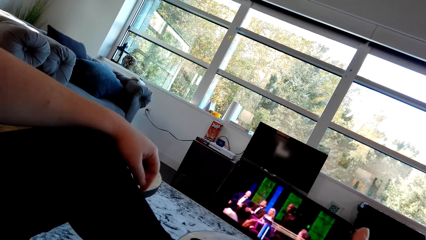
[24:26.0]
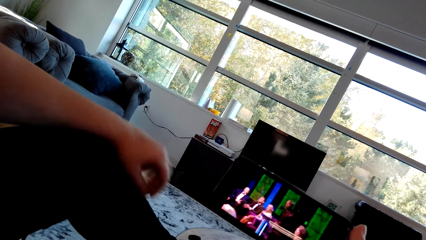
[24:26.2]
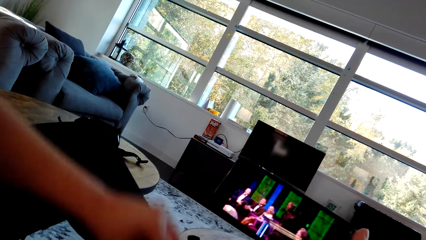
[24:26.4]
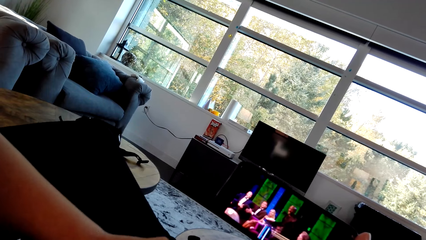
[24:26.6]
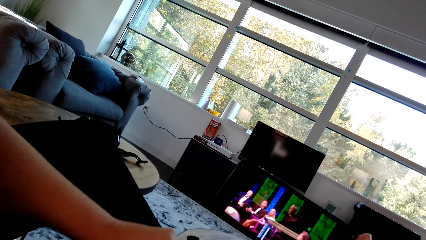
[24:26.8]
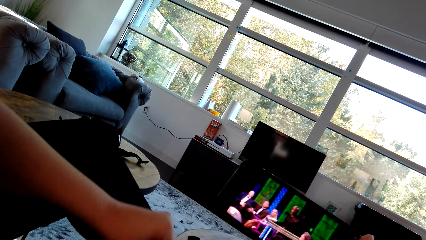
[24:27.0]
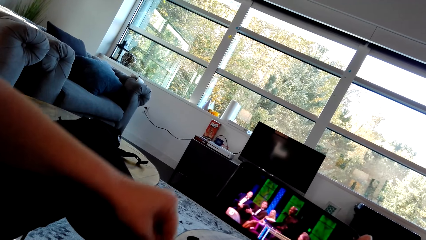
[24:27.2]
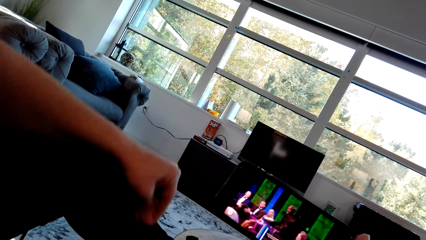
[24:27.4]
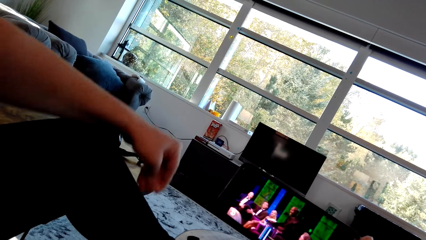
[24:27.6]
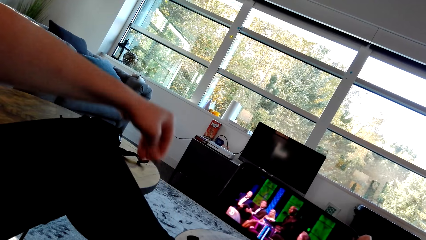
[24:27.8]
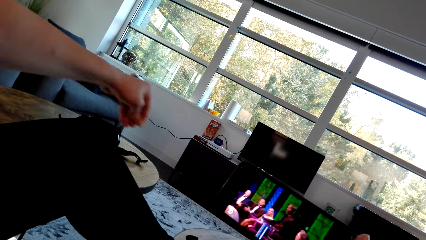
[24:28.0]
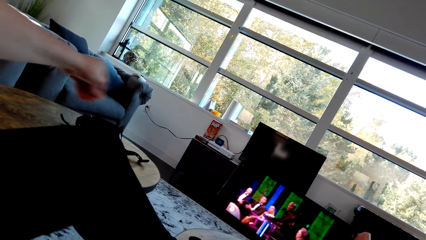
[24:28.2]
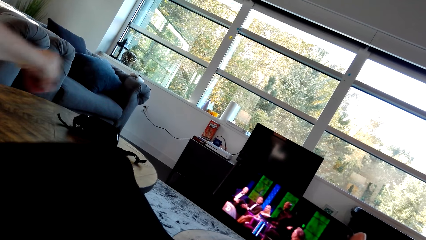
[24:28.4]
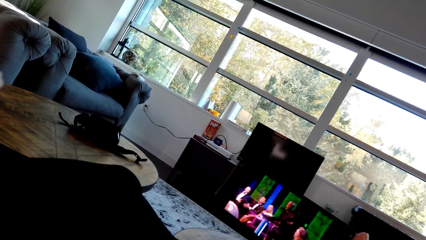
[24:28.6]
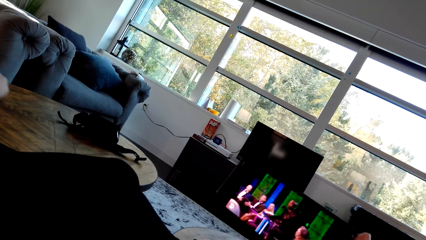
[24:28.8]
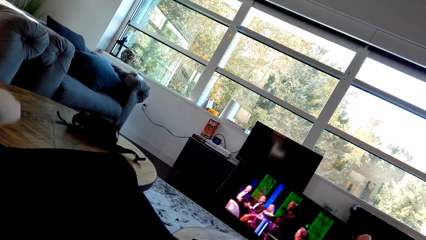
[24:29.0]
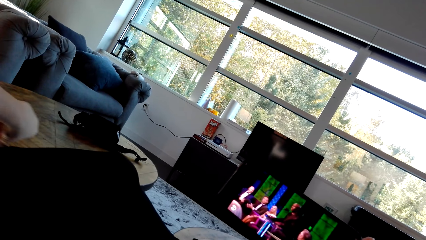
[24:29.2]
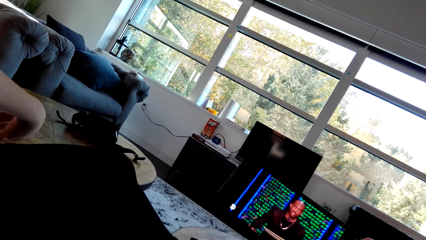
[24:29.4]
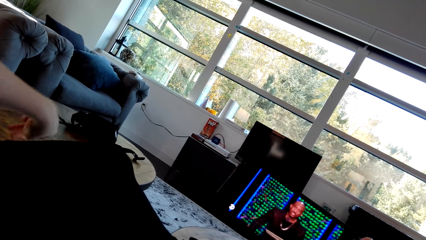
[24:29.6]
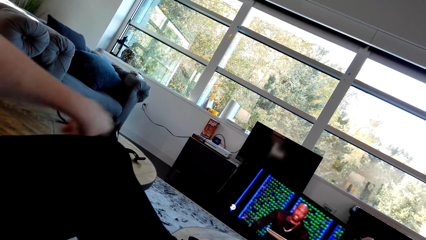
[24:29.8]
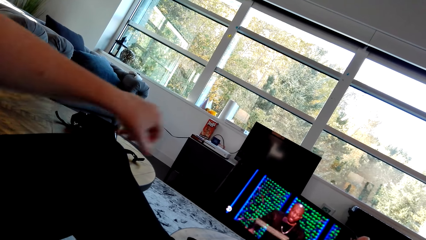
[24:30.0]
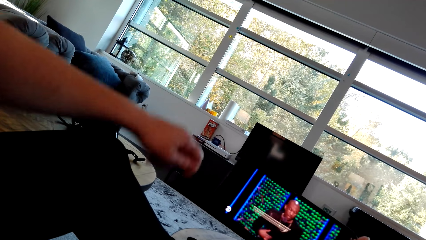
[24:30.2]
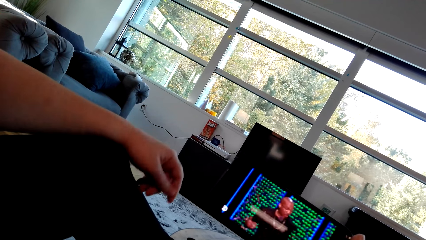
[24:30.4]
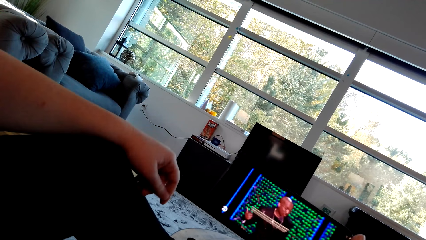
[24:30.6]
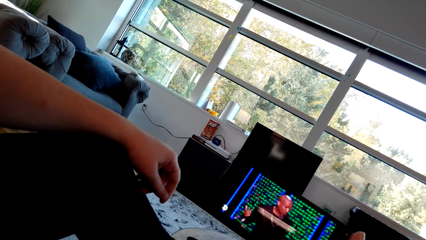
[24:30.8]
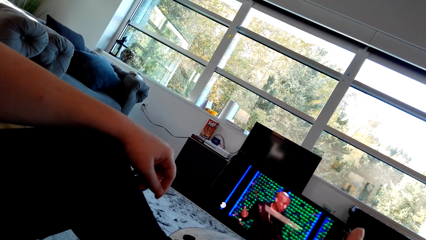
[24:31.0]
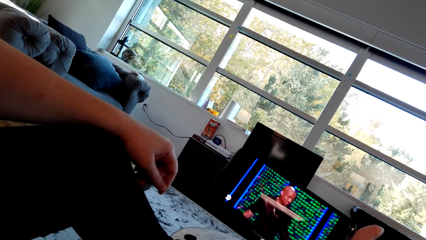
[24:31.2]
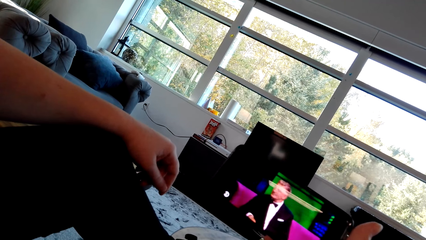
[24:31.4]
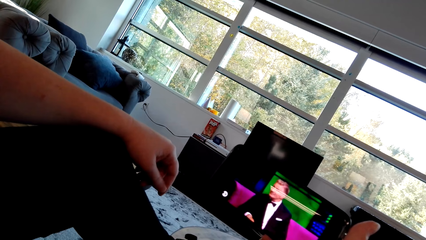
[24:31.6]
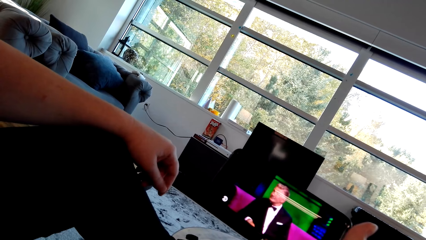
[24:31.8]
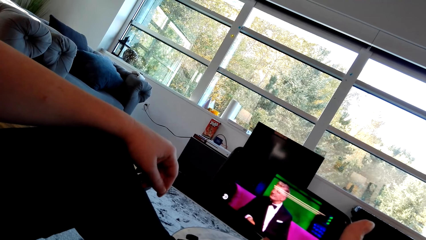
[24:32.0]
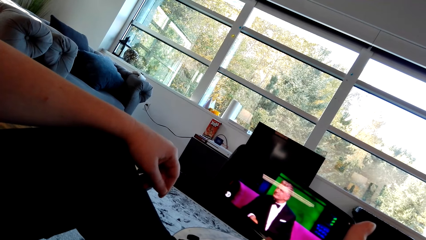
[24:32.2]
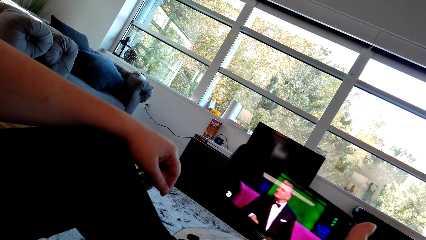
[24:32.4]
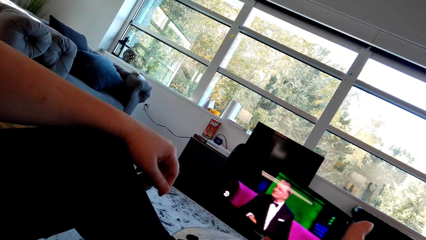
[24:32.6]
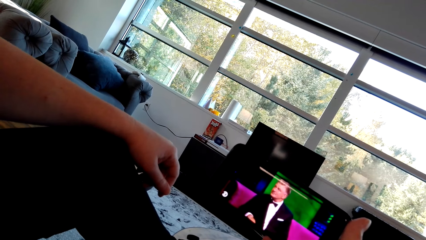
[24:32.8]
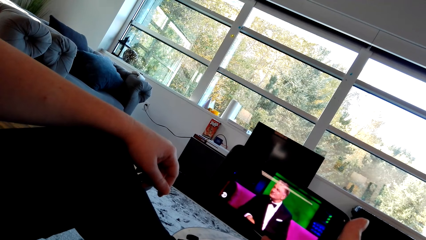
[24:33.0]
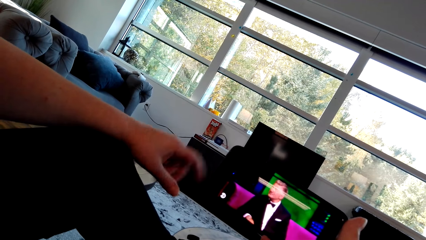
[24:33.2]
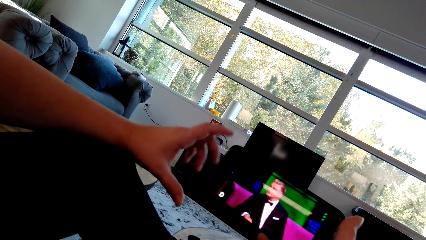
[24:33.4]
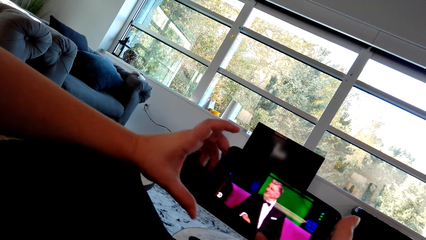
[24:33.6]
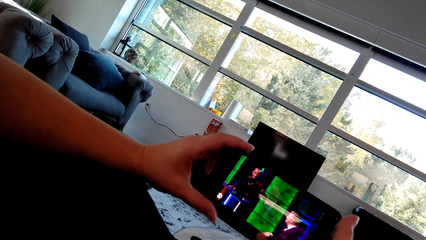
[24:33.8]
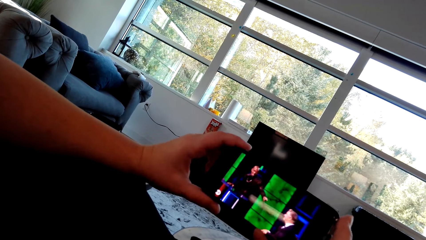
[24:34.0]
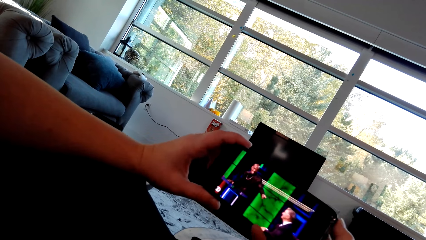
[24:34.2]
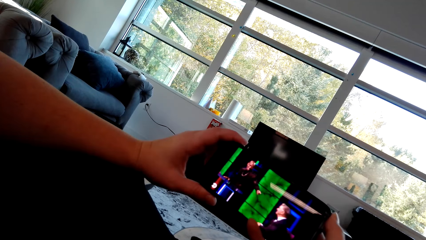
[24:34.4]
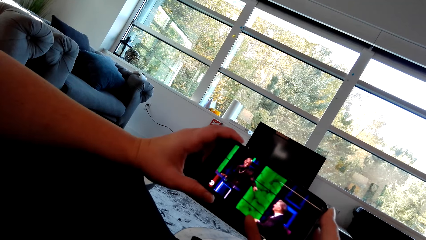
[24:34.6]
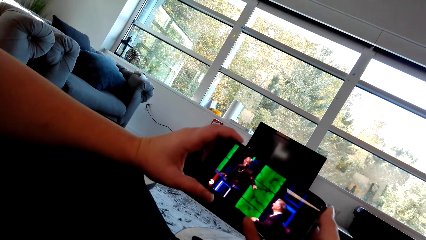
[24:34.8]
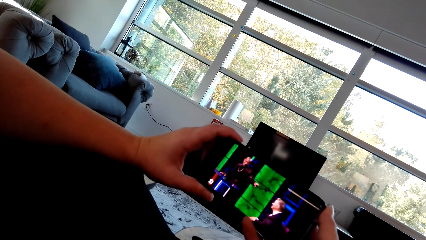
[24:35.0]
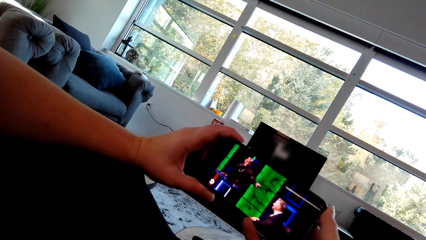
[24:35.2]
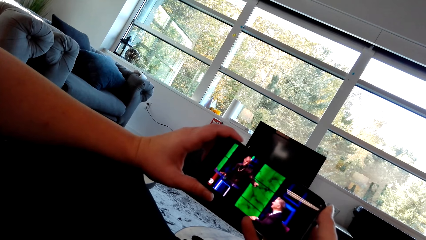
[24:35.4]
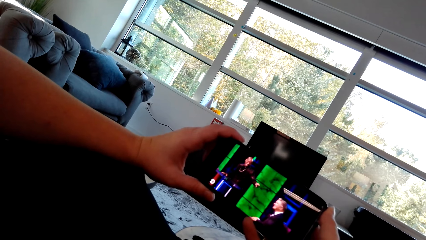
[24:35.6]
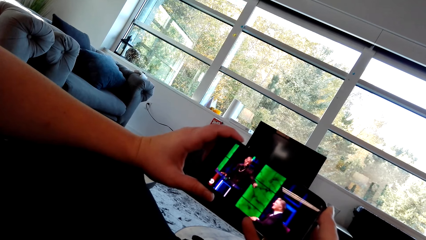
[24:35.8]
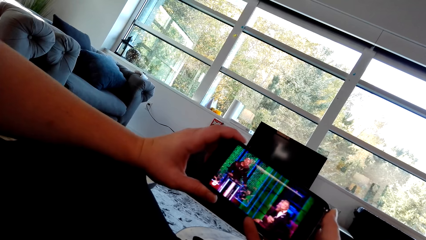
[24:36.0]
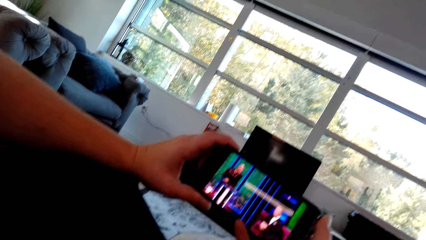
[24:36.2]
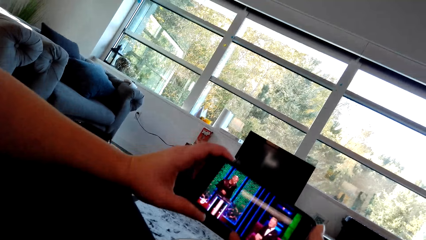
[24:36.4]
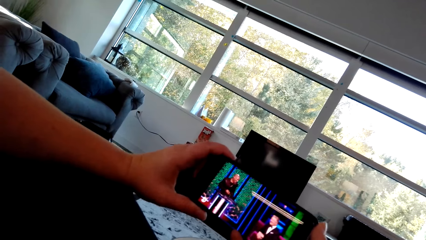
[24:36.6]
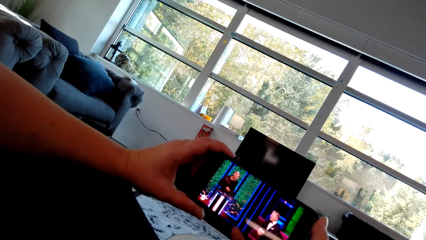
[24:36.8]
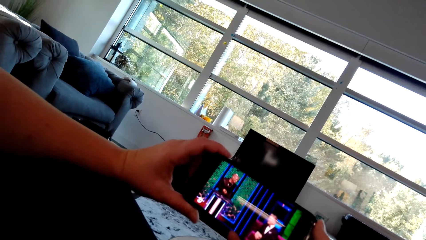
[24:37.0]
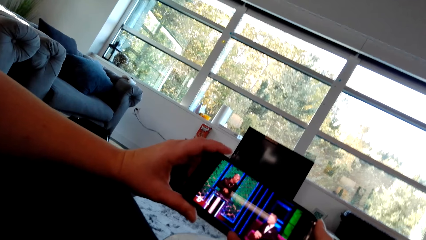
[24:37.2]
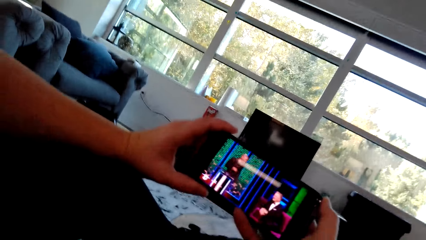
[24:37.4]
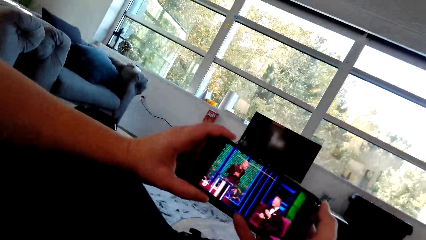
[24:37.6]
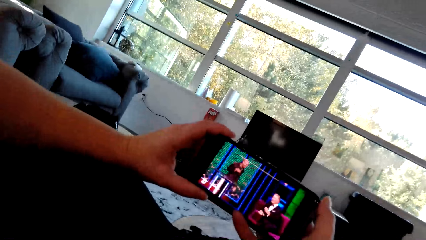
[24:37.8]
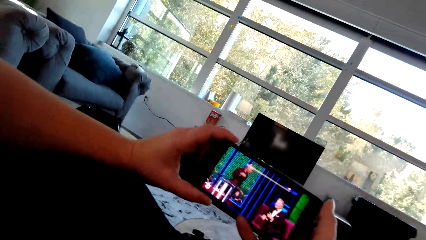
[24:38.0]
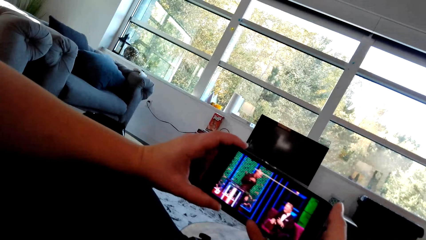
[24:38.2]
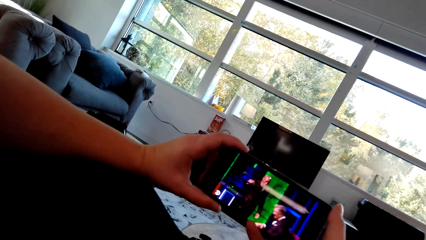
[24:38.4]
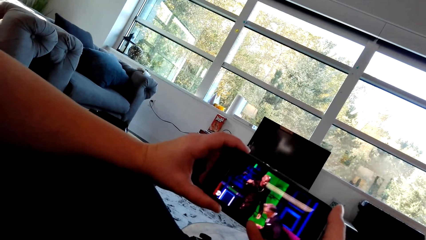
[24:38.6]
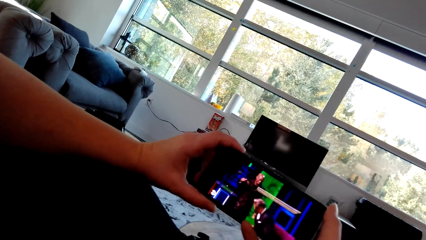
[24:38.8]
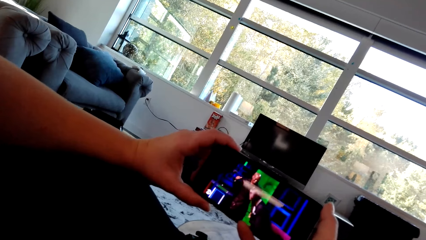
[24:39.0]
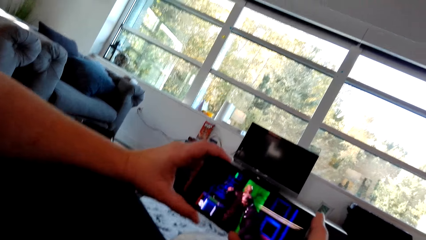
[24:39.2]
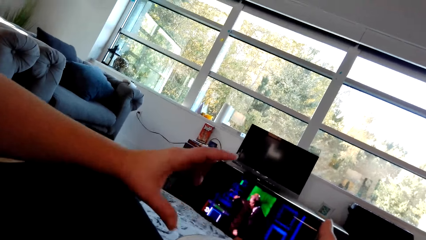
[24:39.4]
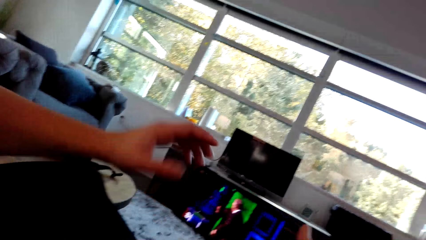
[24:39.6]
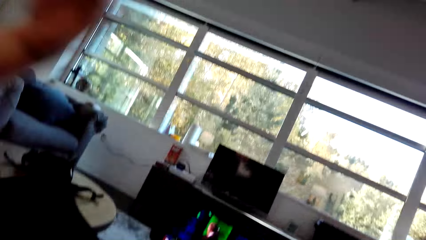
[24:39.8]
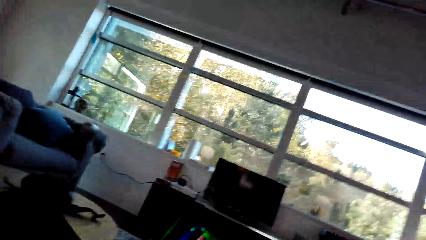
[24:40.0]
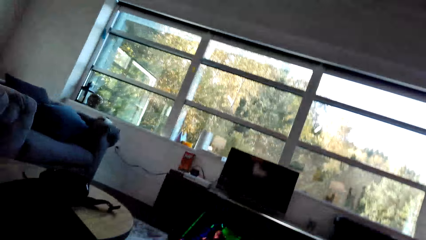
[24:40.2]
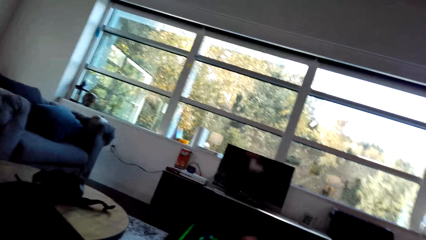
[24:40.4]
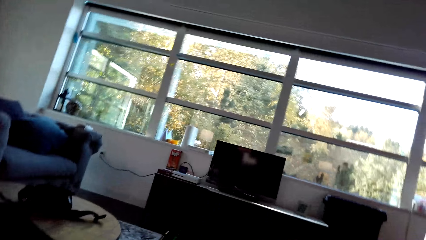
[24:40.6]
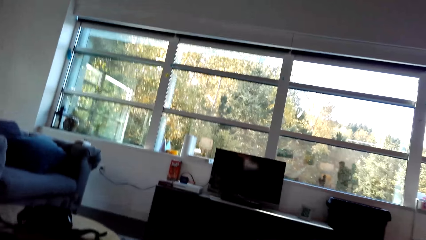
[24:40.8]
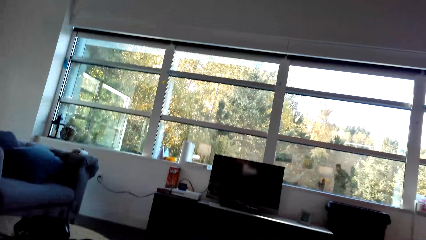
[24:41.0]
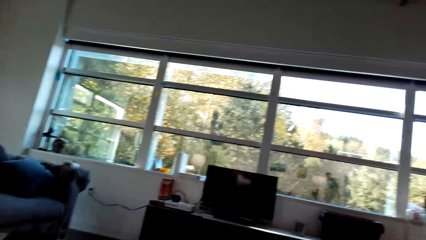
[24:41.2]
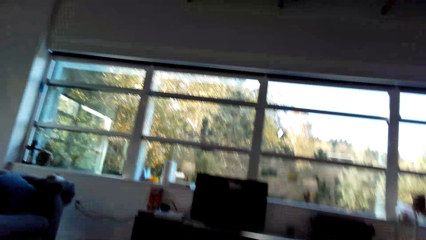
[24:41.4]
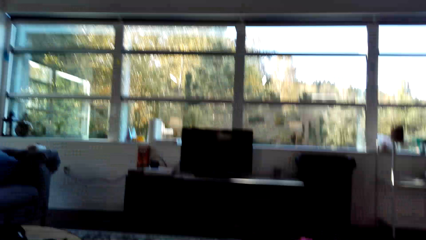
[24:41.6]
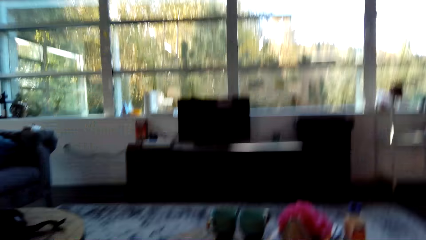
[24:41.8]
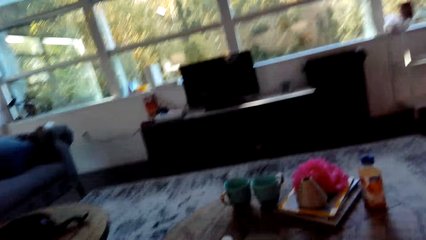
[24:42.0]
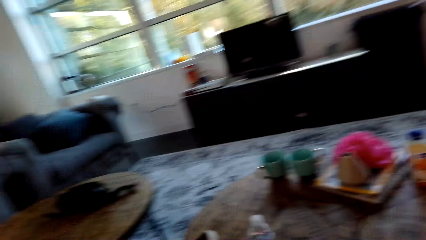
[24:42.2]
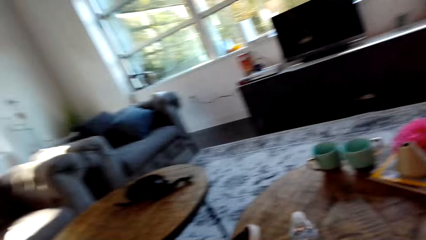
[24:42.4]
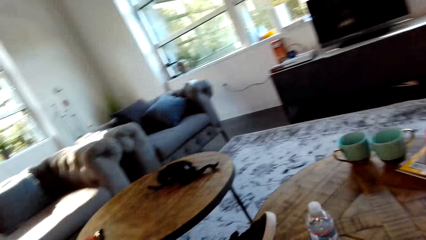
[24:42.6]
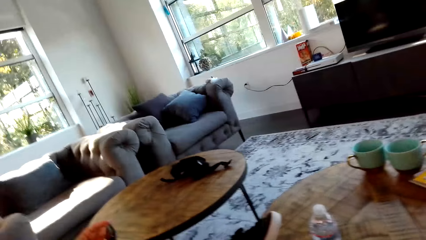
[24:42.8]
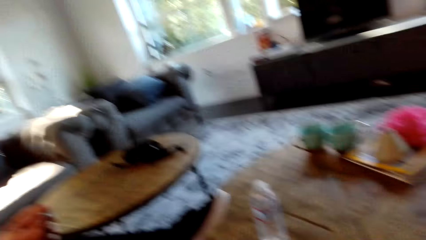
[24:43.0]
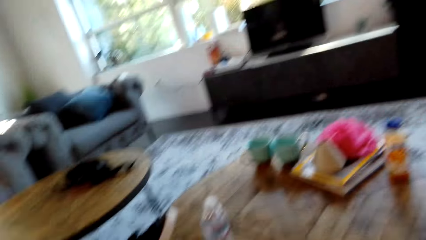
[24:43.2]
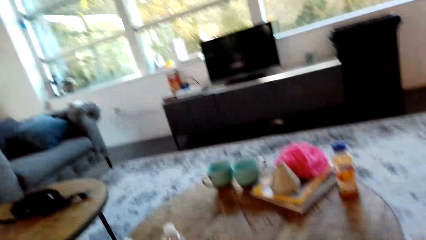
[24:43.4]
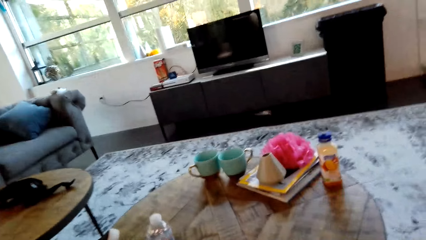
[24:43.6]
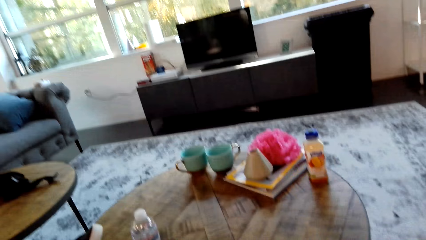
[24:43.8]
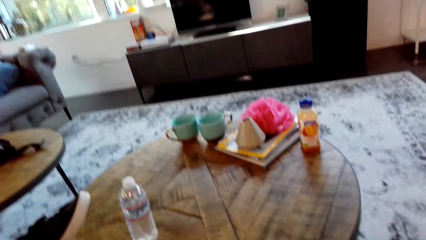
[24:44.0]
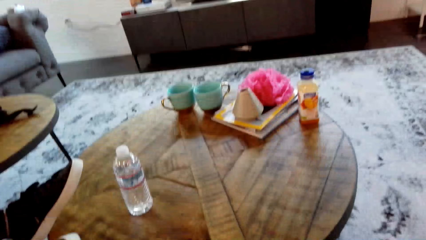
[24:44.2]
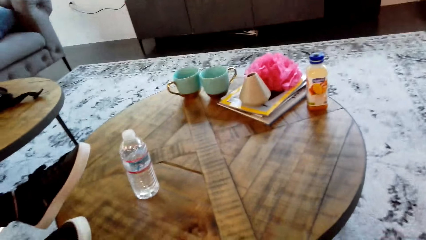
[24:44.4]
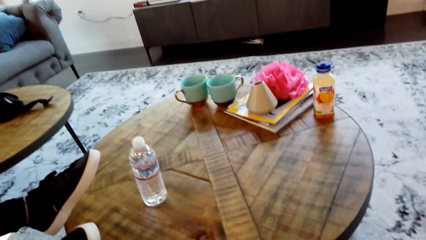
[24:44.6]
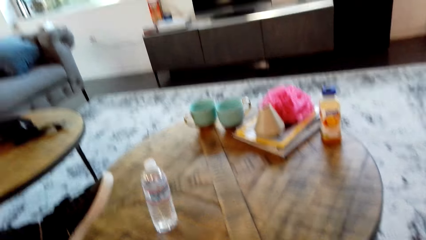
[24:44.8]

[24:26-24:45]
A woman picks up something and spreads an object on the floor. The woman adjusts a hand and holds the phone with both hands. The camera wearer holds the cell phone with both hands. The woman lifts a hand. The camera wearer looks around in the house.
